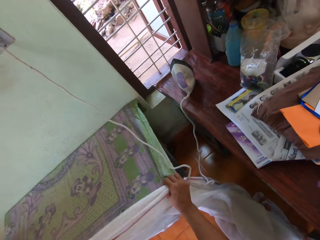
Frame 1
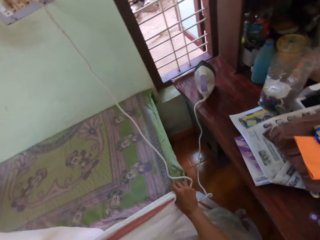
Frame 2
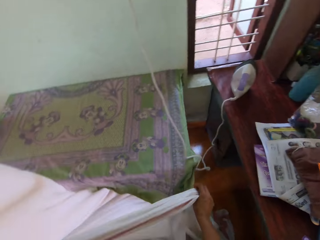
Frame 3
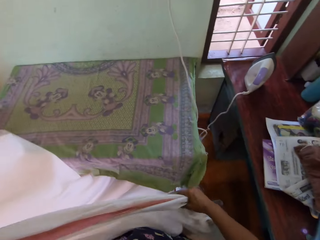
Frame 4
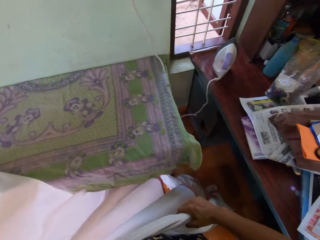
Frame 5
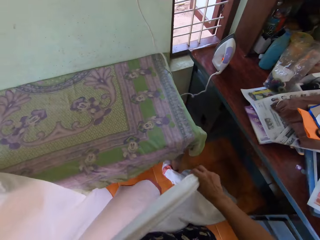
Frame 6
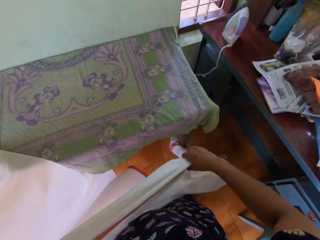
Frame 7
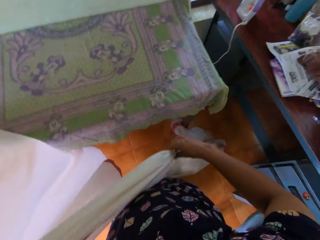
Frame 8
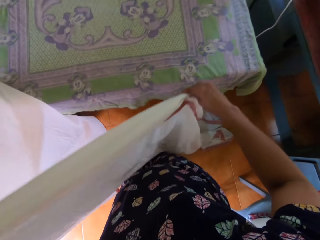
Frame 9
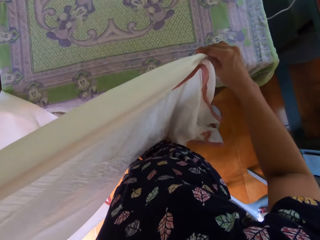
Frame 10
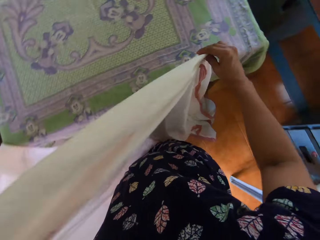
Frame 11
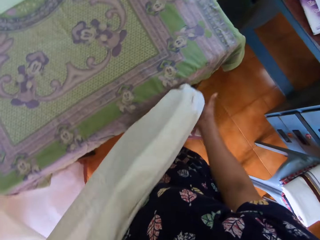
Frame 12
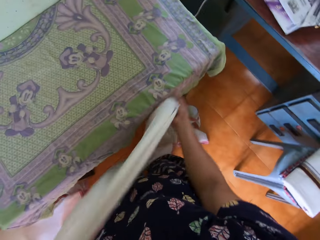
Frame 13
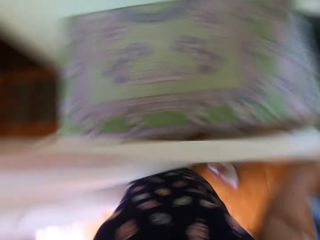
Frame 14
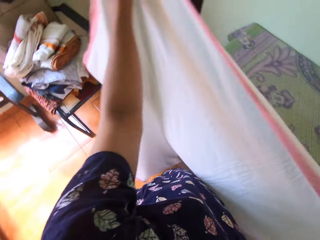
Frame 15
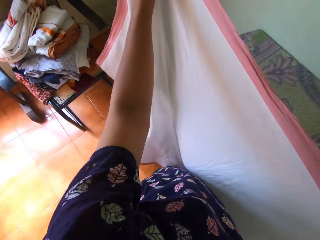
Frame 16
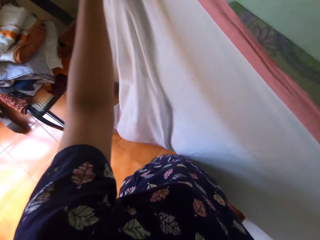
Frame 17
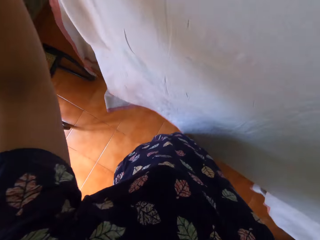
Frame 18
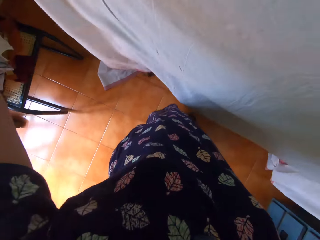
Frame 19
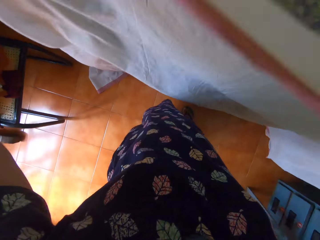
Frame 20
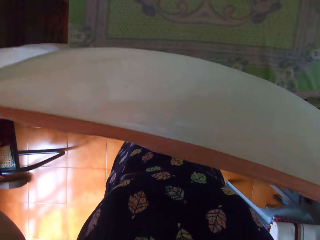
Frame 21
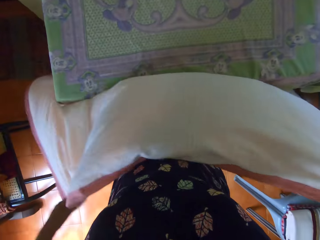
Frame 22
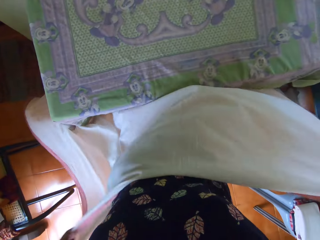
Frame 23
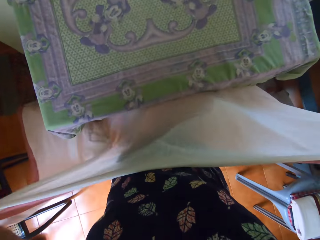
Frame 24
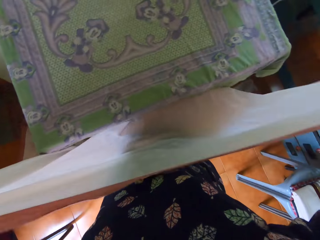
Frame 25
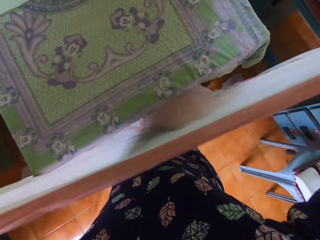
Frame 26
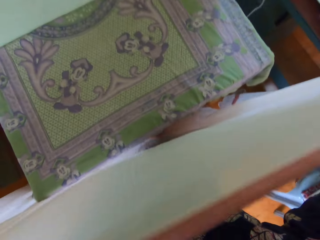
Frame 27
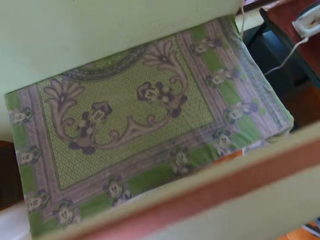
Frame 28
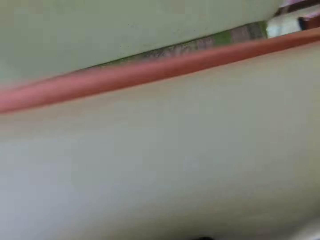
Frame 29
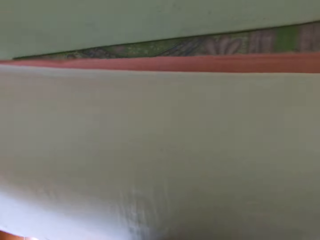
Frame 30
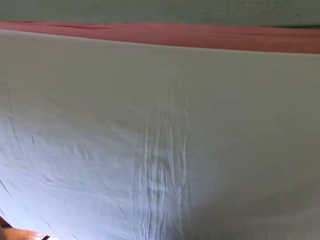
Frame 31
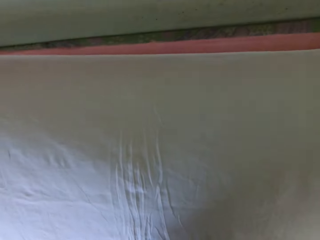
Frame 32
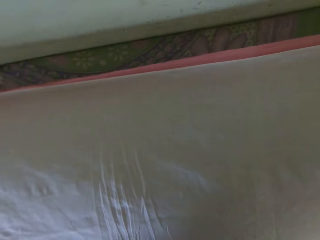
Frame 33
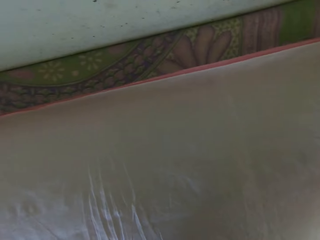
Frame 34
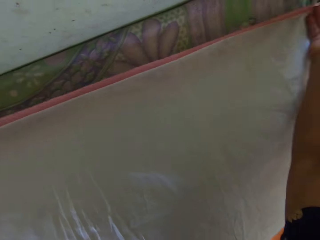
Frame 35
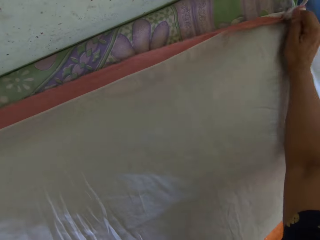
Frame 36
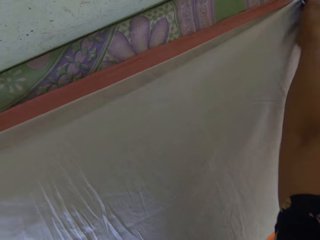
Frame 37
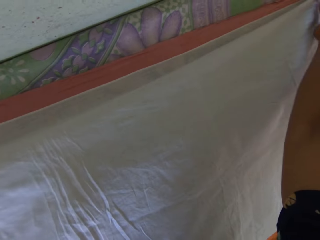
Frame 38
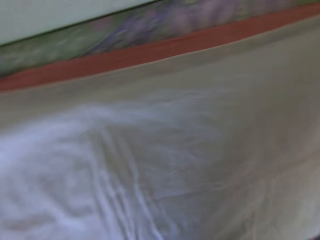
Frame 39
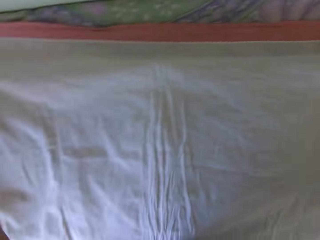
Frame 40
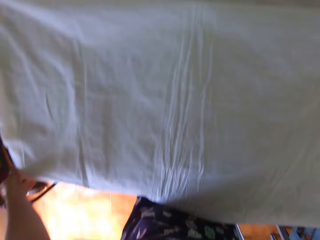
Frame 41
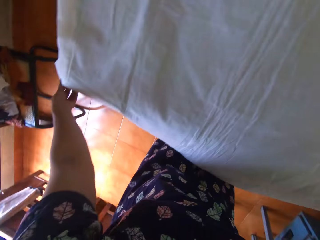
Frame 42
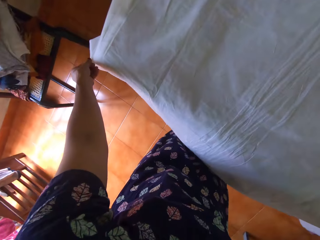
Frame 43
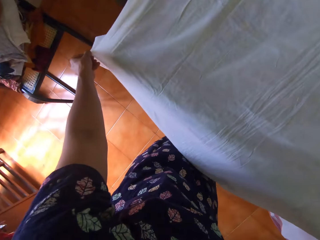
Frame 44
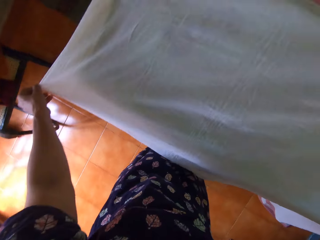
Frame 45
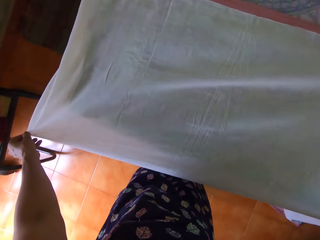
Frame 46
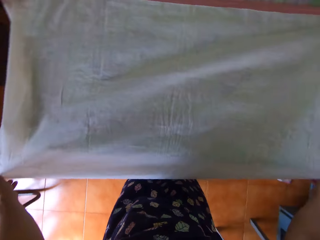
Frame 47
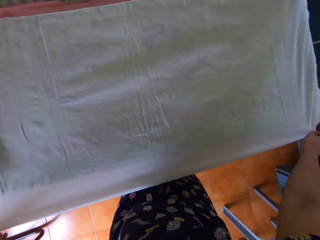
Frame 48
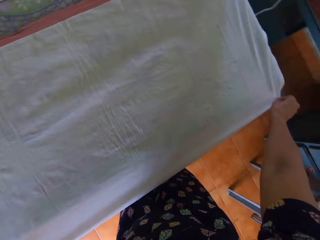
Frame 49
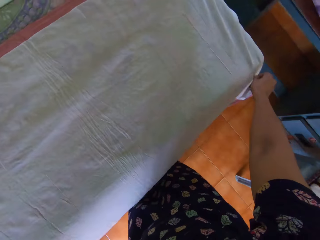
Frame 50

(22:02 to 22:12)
The camera wearer overturns the fabric. They place the piece of cloth on the table with both hands.

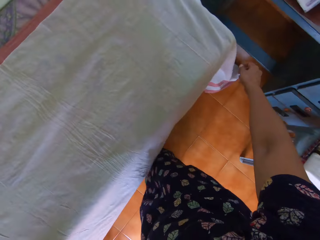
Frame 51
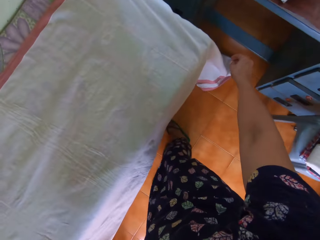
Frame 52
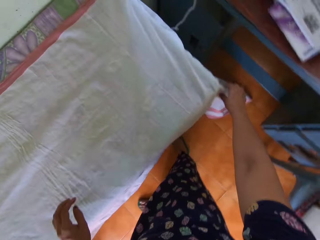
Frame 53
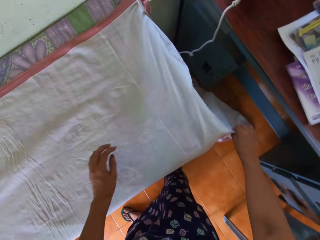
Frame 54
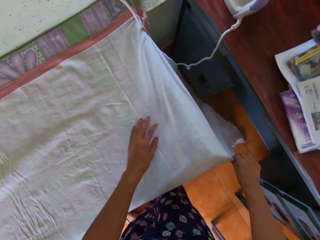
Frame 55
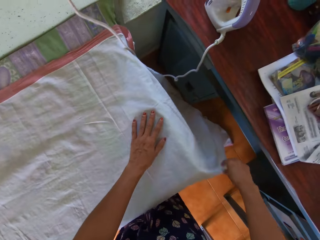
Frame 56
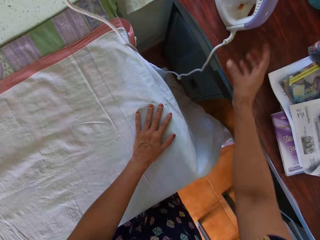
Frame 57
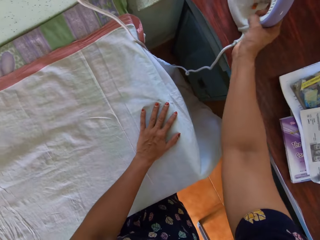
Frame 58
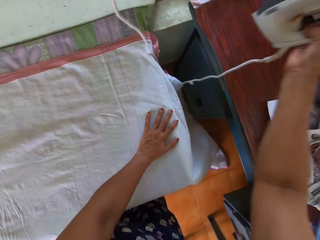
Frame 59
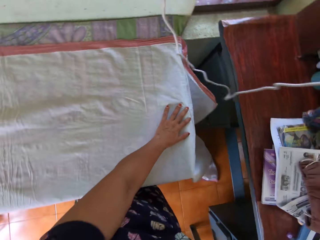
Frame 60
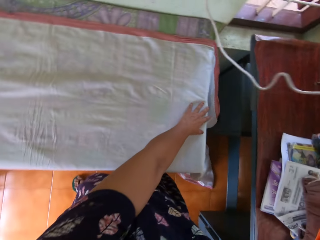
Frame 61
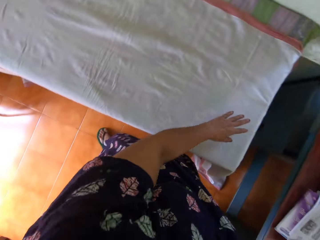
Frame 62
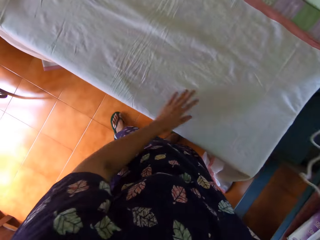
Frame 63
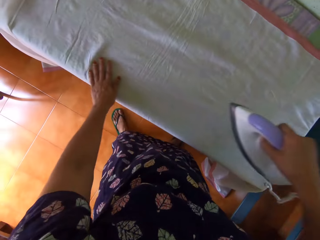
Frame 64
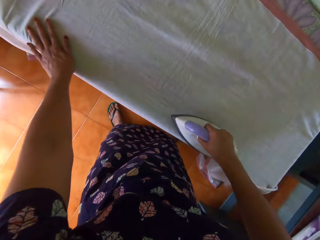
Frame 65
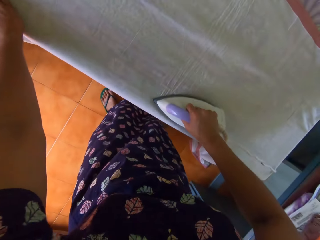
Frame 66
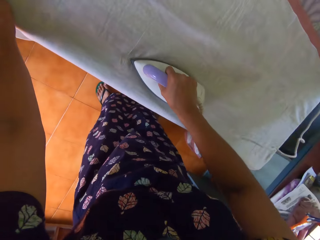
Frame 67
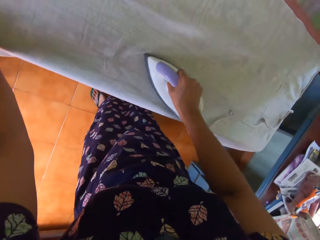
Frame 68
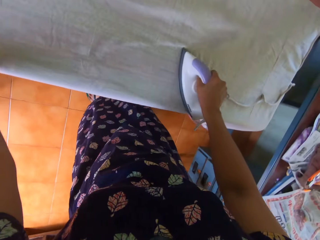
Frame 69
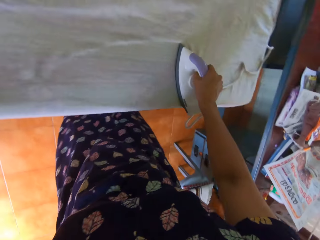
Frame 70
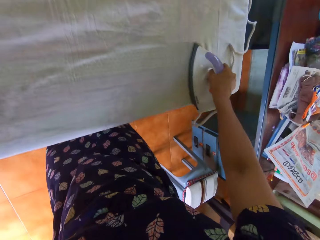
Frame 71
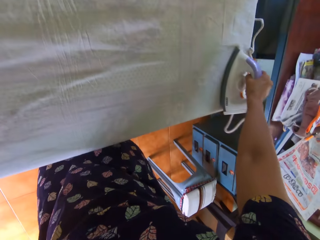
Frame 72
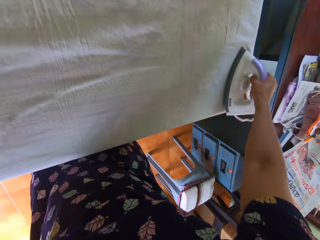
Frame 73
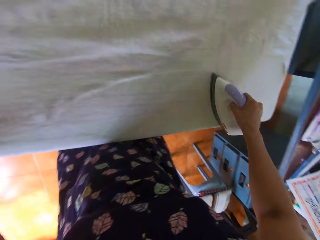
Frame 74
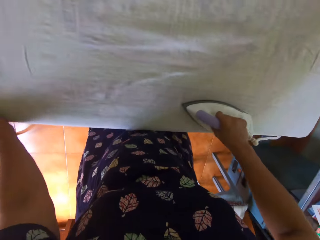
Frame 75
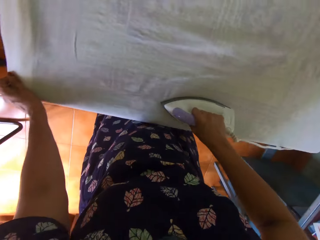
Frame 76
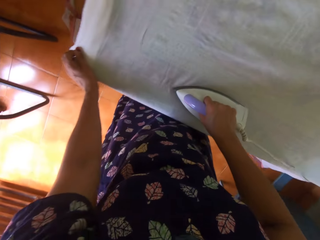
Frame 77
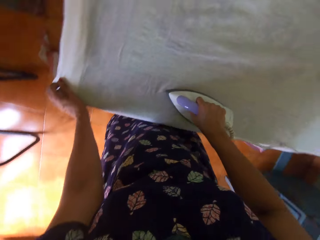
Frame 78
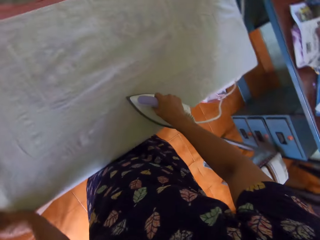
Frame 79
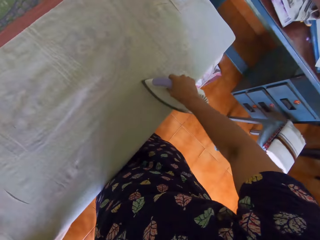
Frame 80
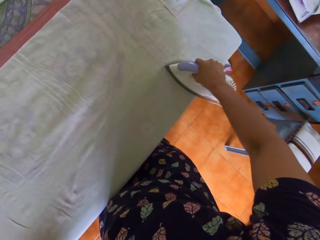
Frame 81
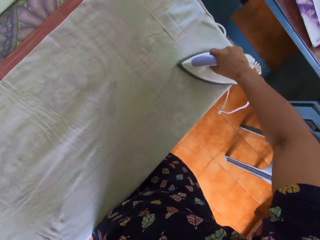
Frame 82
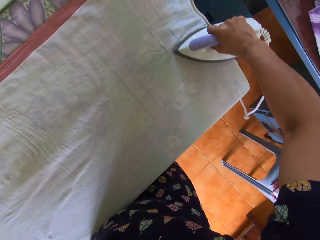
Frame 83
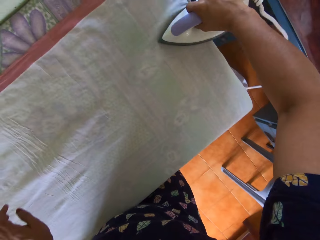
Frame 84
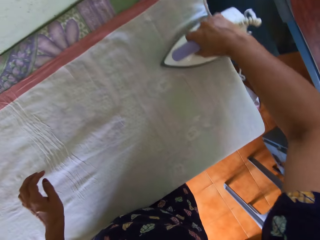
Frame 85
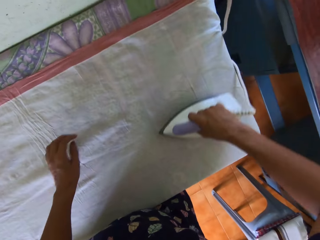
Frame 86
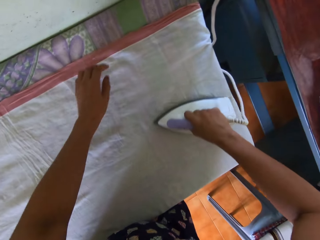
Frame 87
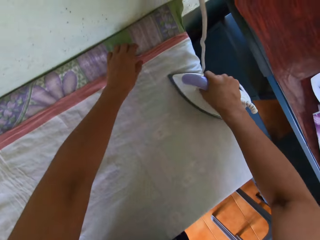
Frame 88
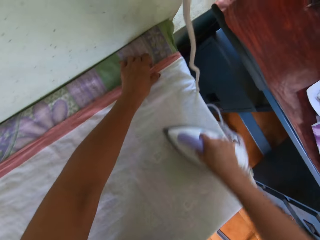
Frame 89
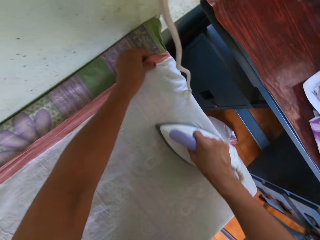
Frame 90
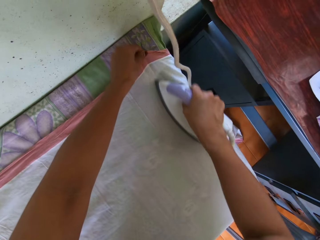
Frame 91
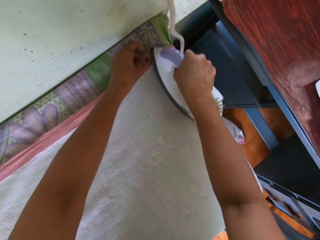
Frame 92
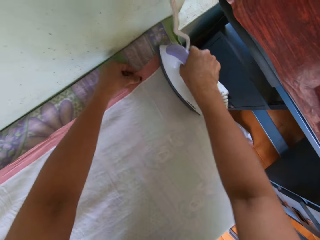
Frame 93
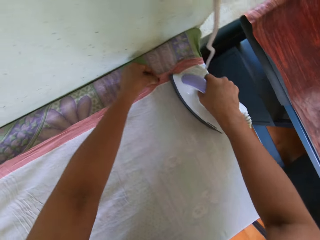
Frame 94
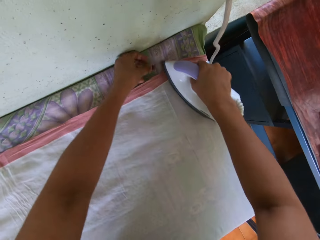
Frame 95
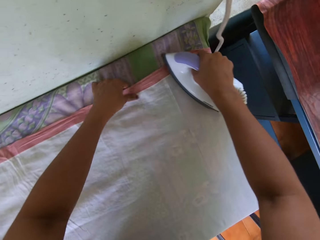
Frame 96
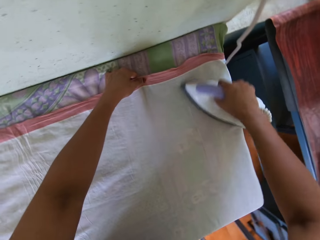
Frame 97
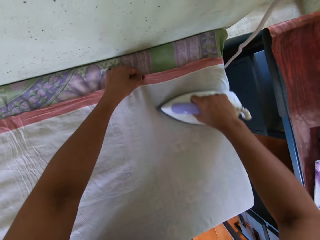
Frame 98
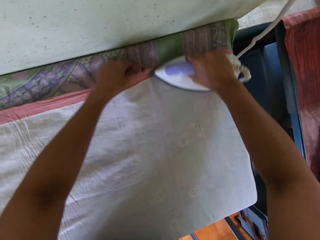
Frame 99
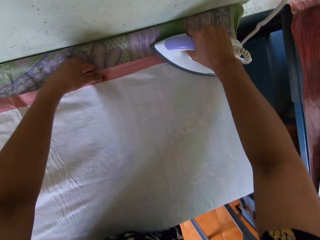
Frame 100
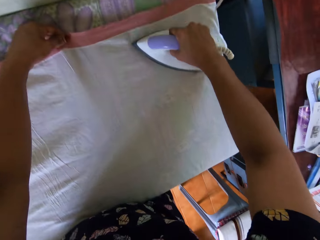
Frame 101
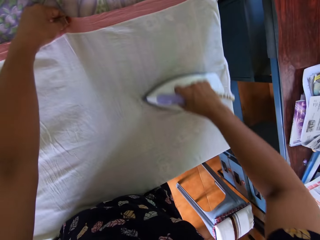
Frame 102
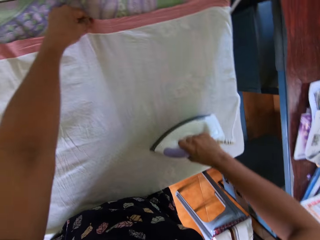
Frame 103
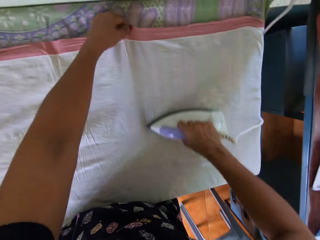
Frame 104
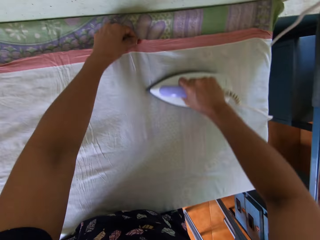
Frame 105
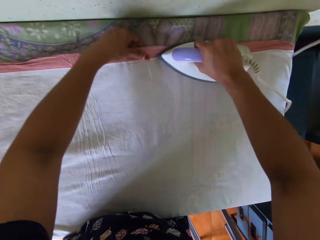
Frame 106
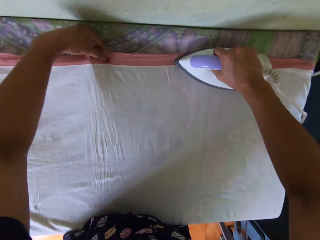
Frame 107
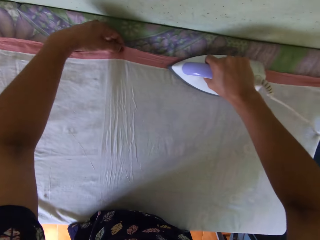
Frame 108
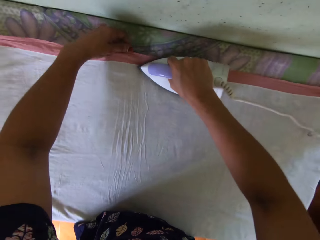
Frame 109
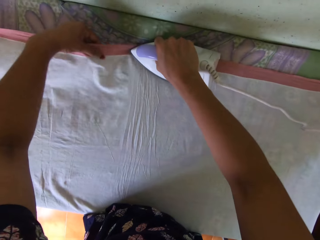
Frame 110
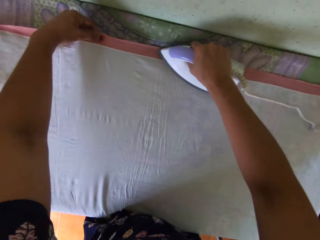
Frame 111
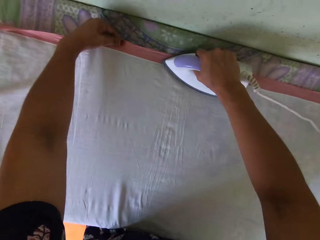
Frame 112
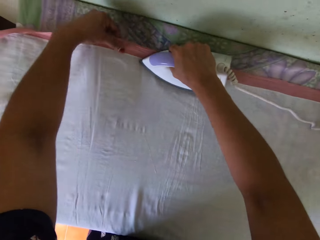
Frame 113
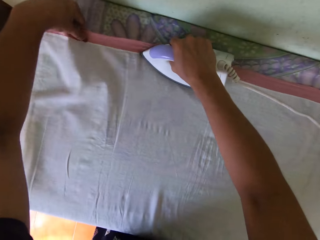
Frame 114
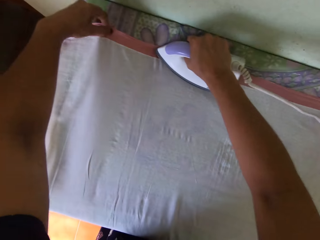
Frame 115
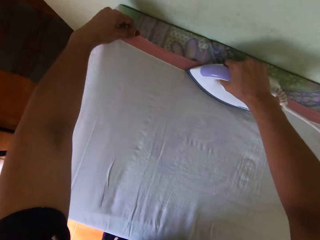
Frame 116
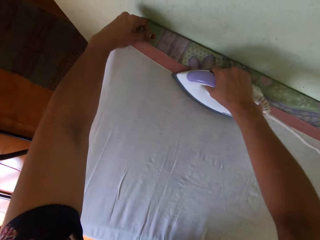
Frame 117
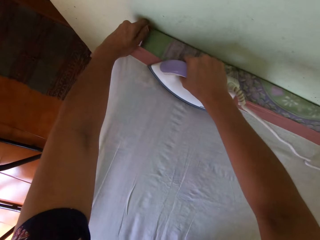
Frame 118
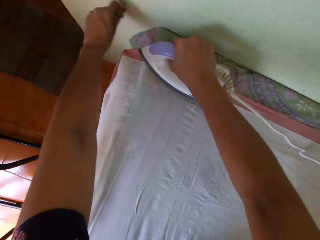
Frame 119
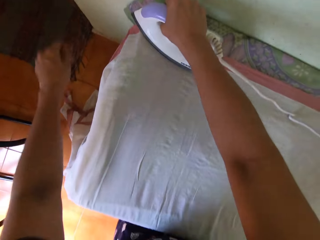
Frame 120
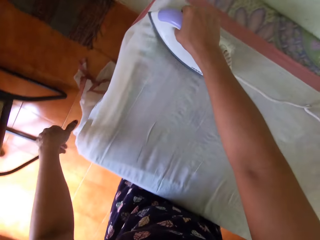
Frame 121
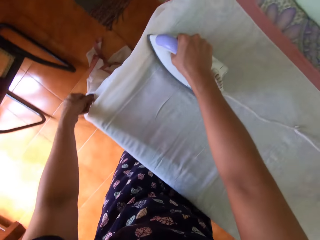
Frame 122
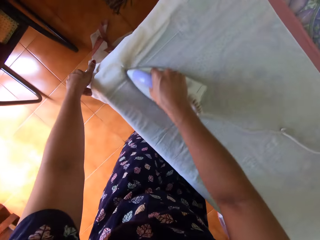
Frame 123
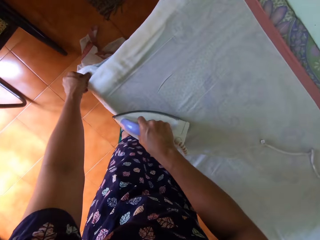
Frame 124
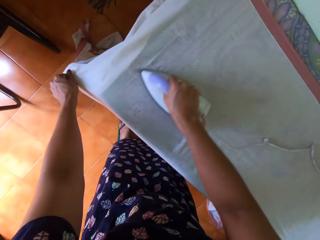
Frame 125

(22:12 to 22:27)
The camera wearer picks up the pressing iron with her right hand. She irons the piece of cloth. She irons the piece of cloth again. She straightens the piece of cloth on the table with her left hand.
